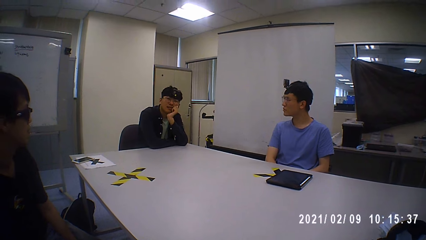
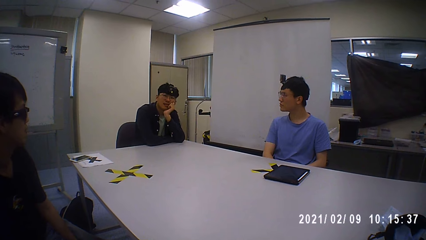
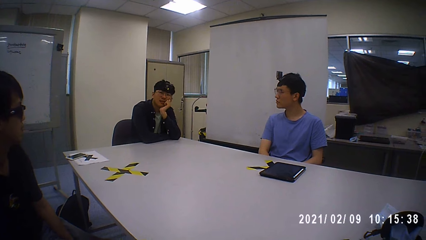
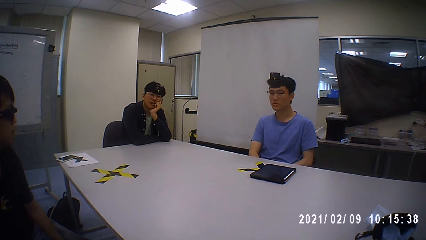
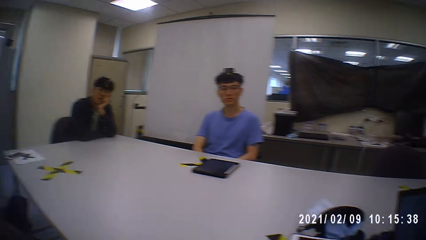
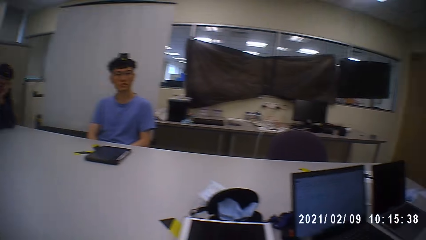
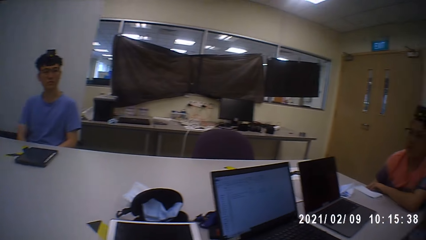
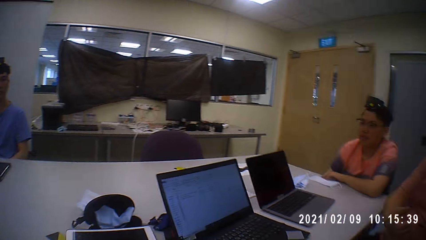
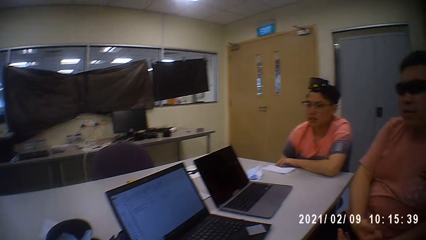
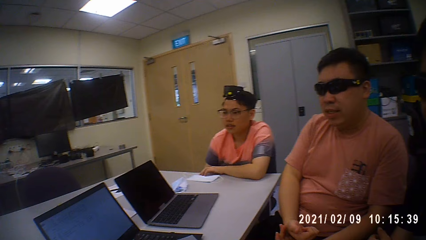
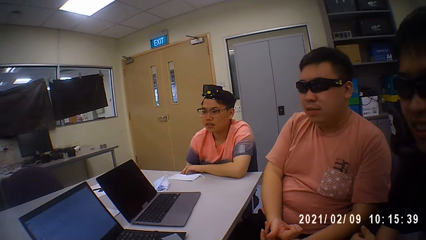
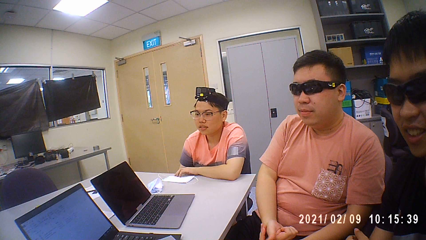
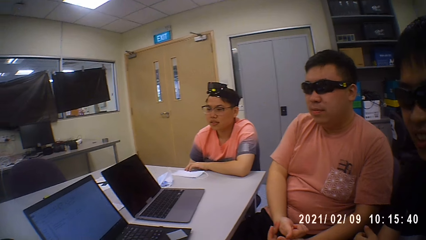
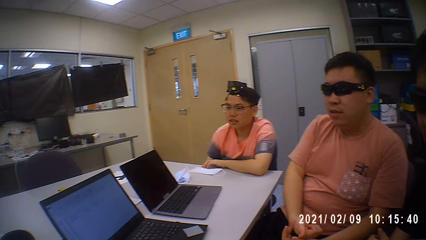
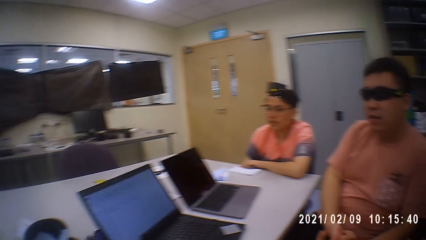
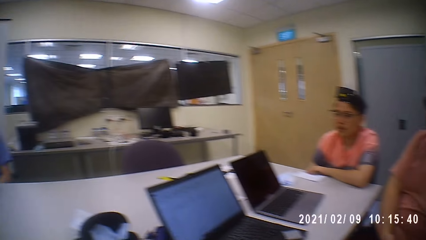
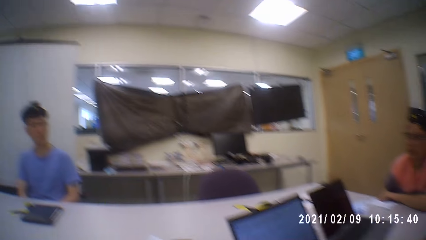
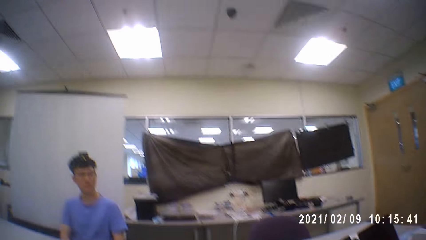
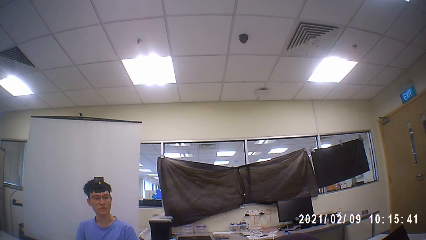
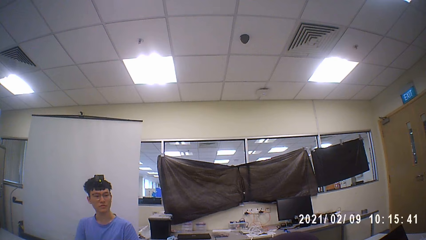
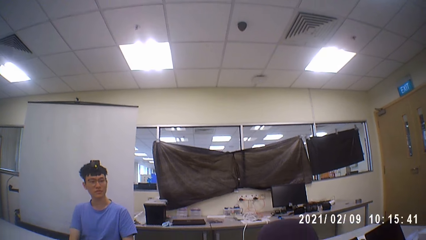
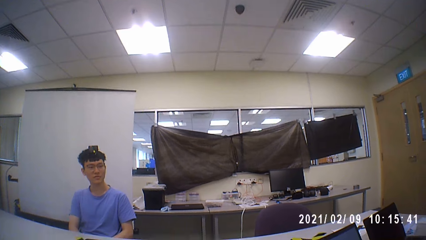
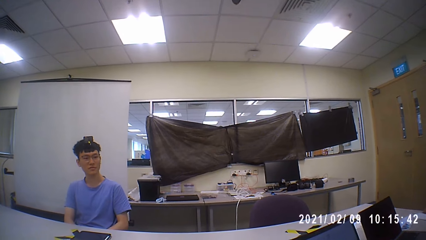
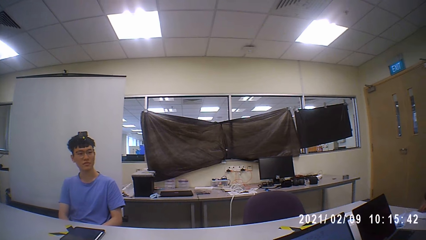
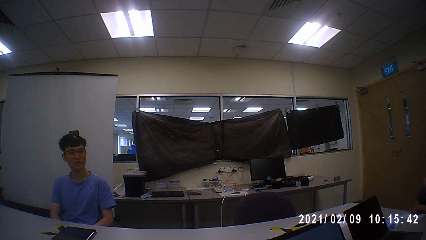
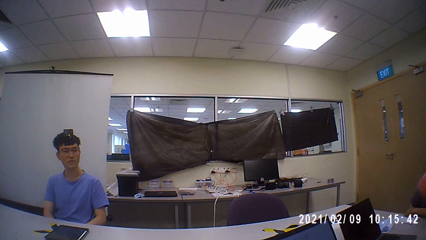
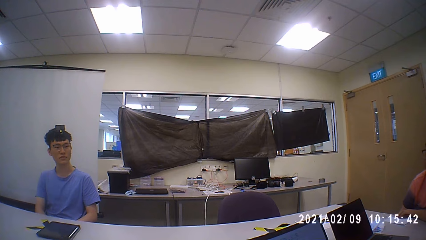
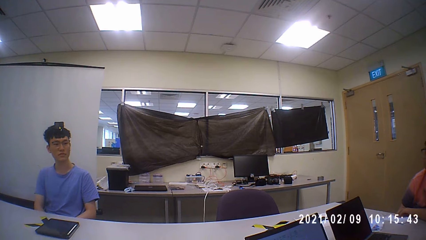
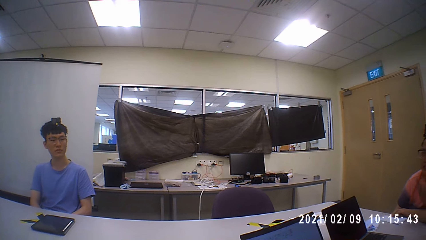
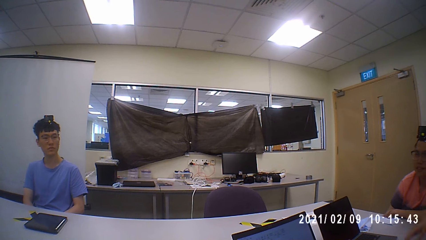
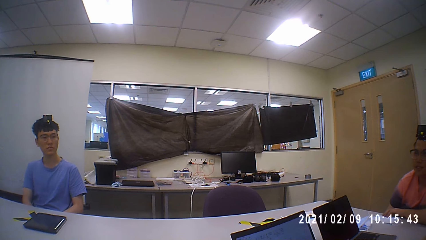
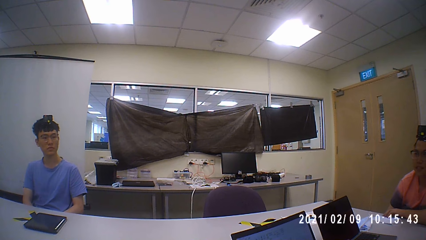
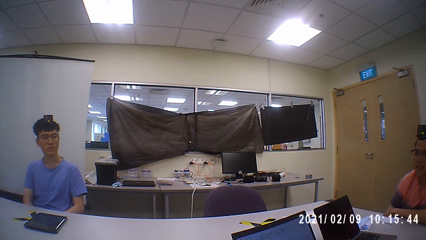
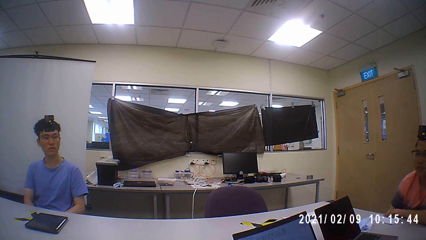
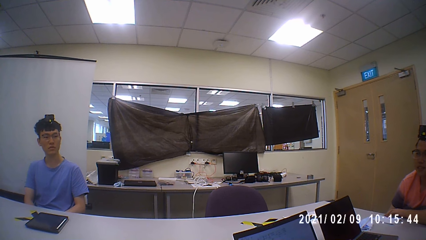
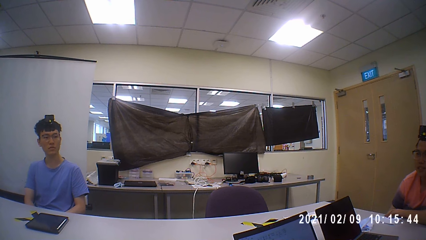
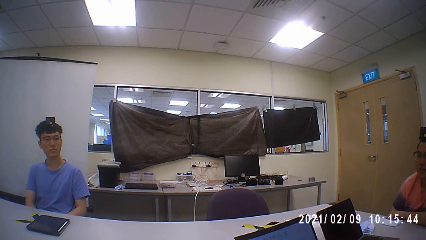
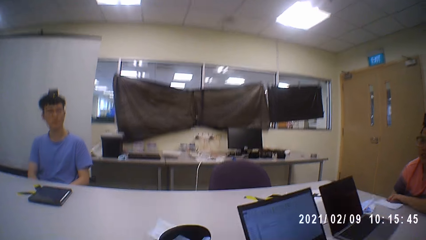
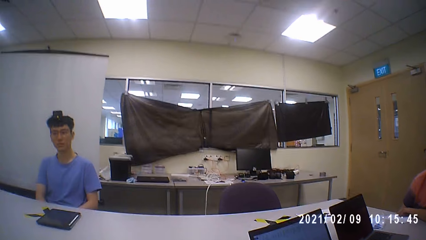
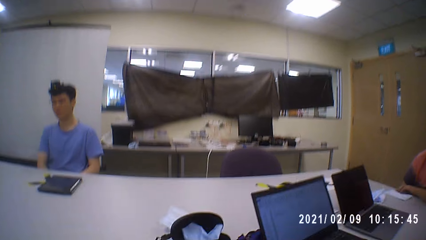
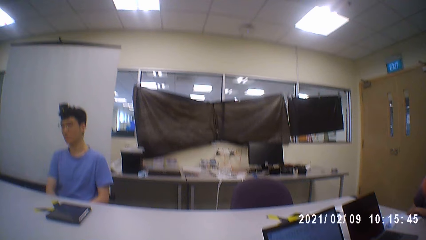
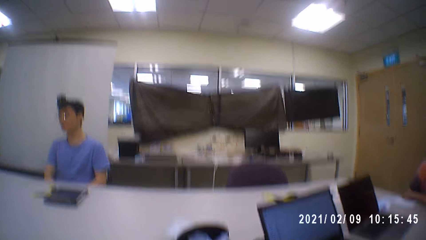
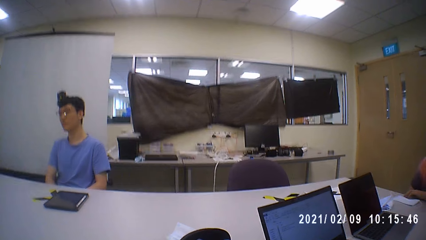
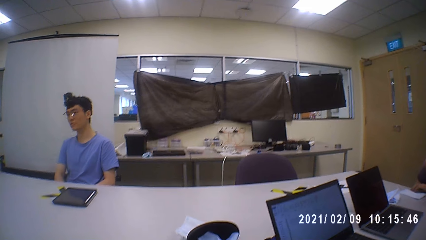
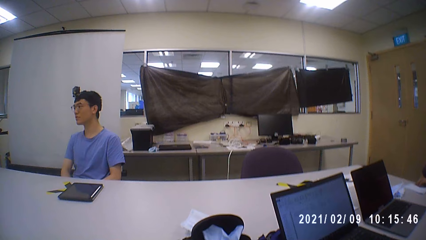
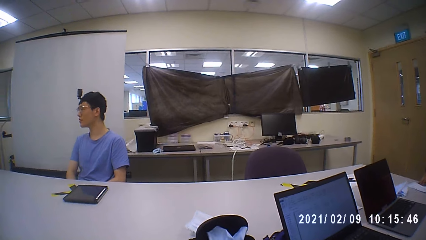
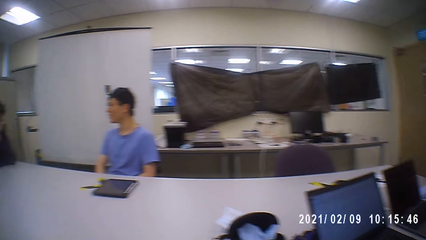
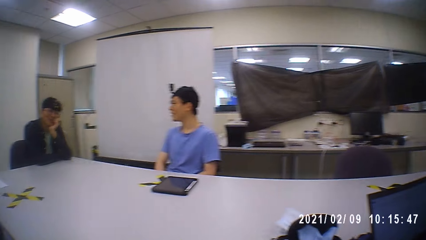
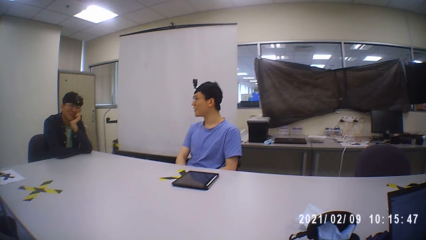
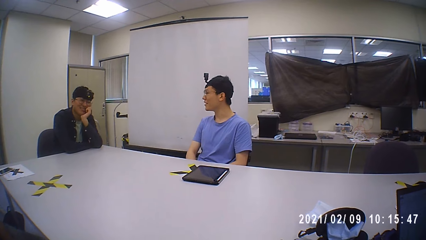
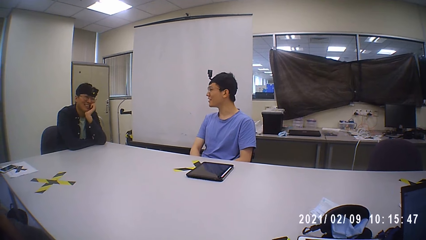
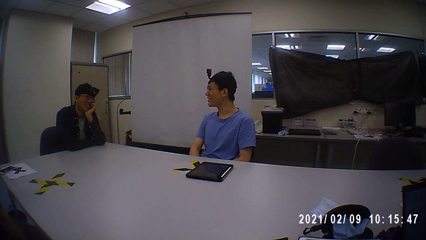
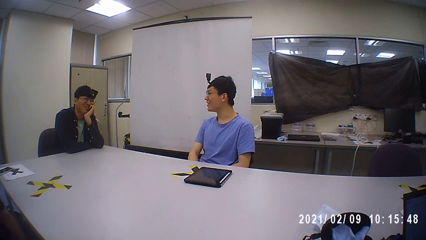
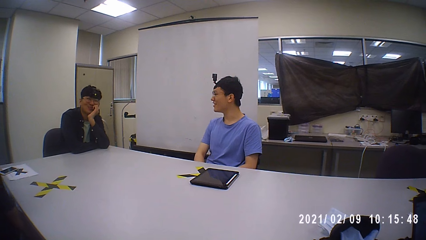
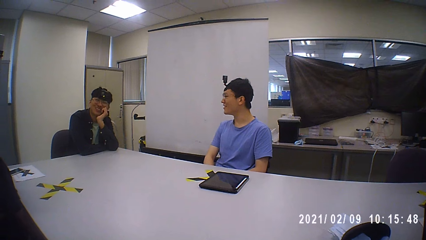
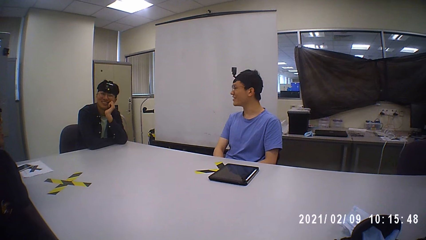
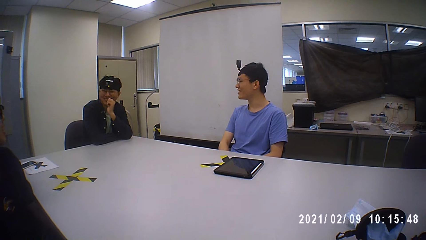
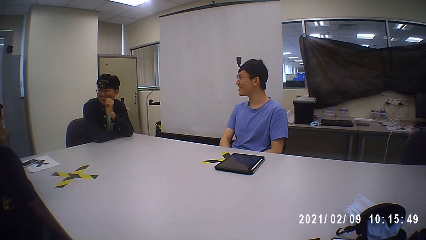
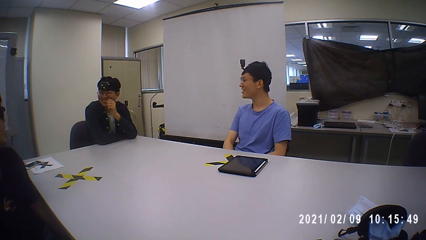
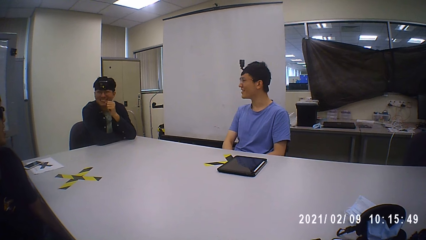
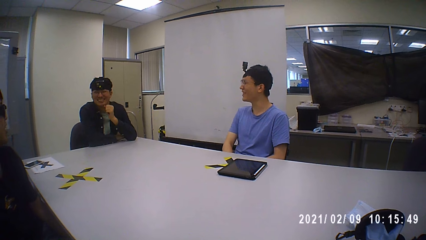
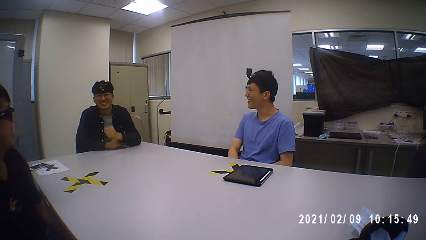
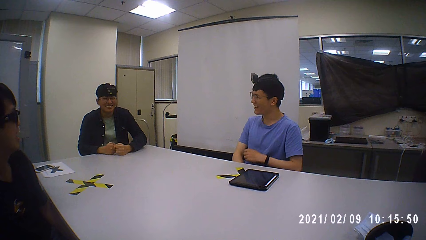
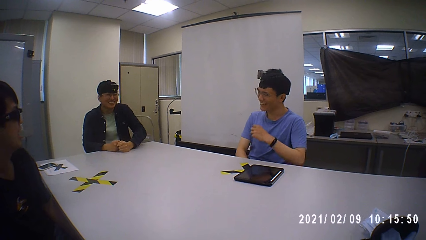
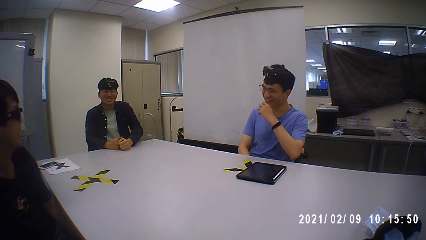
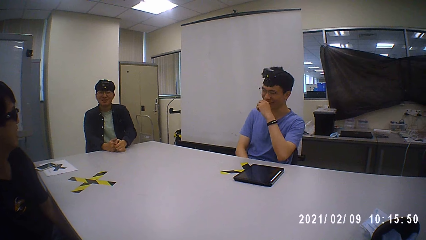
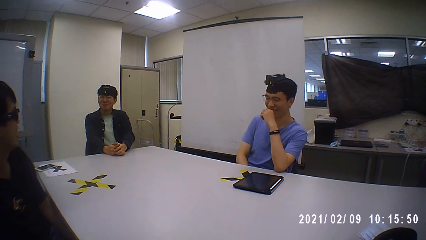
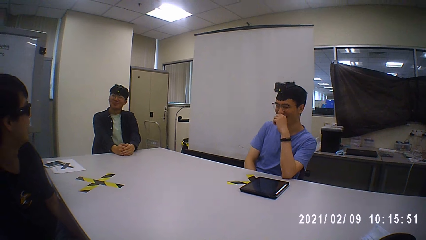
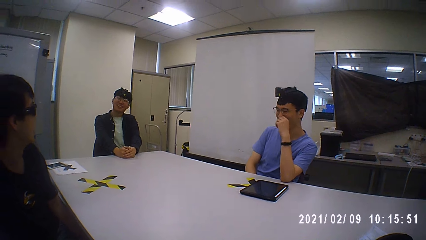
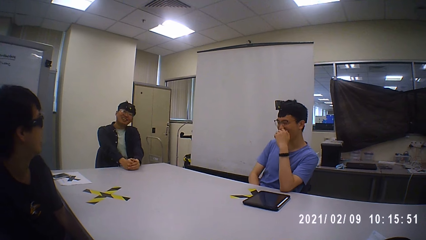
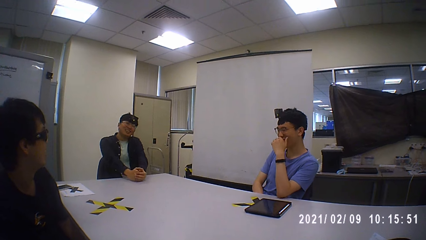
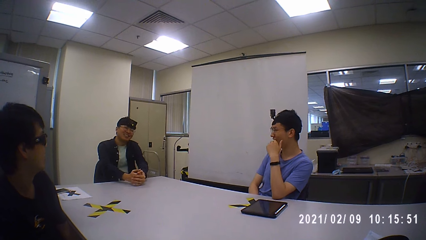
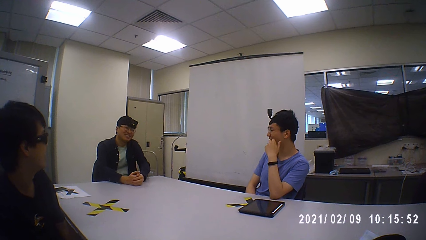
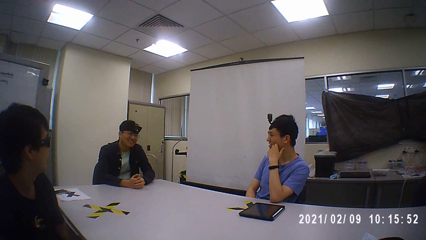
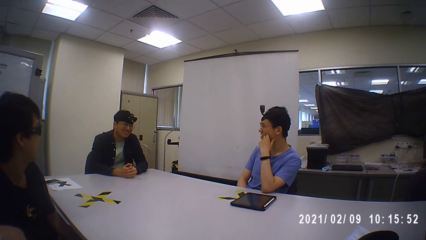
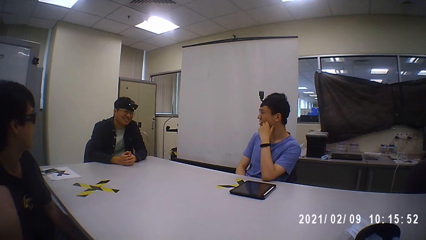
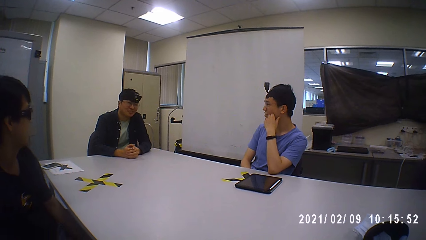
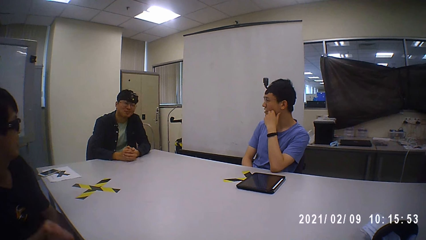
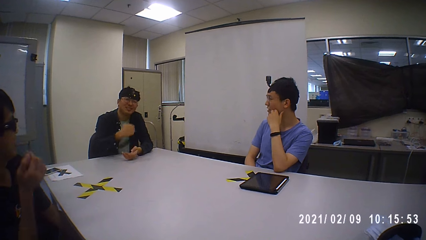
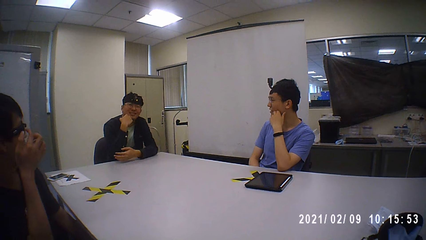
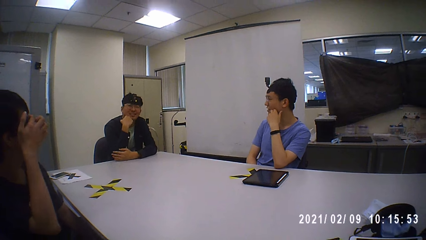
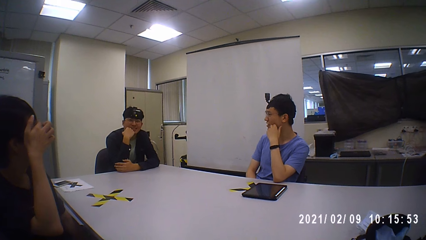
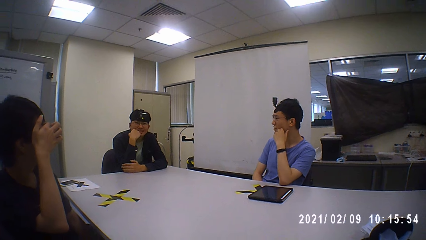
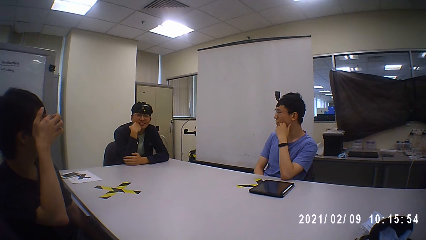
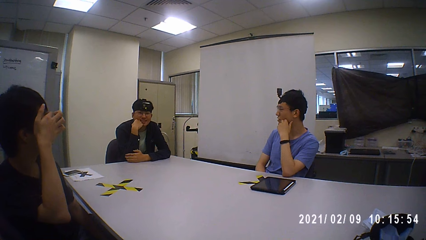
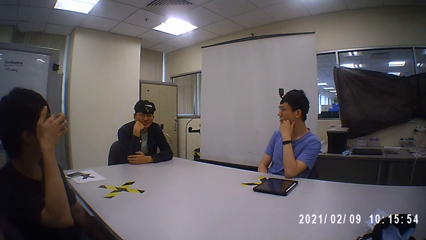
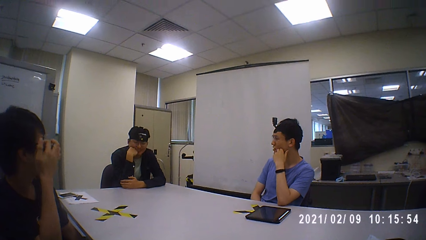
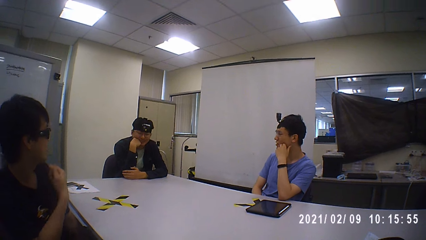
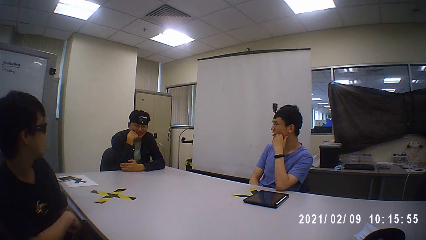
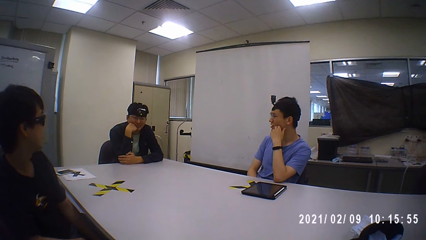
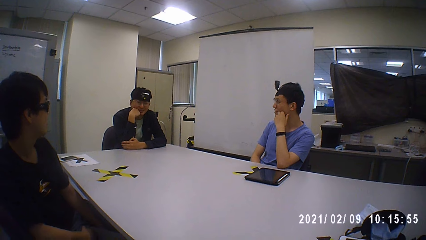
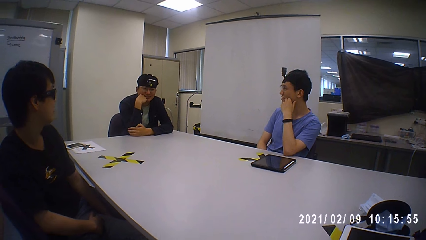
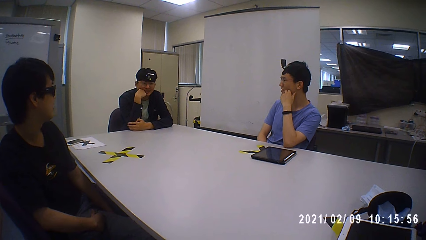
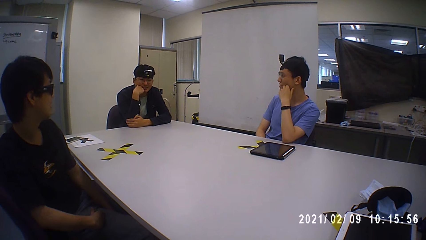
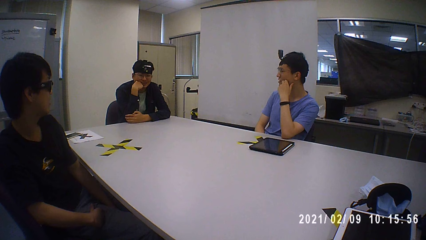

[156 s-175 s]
Someone rotates the camera on the other side. A person and another person make a comment and laugh.
